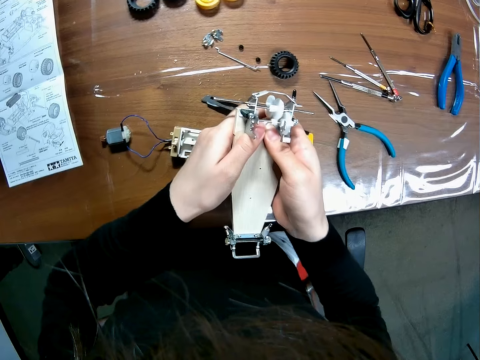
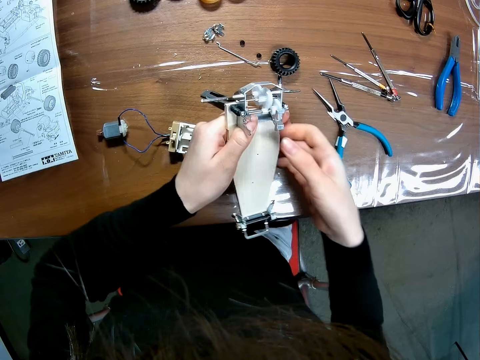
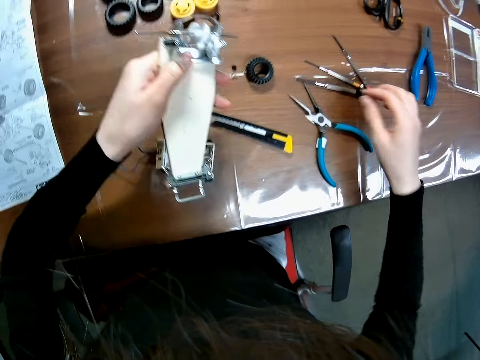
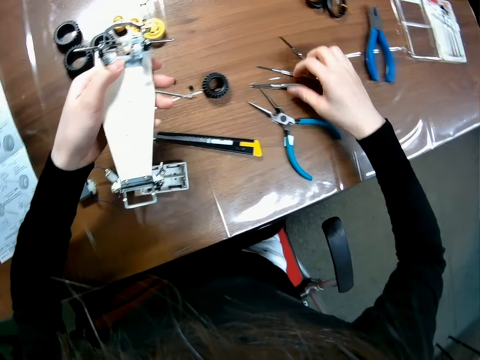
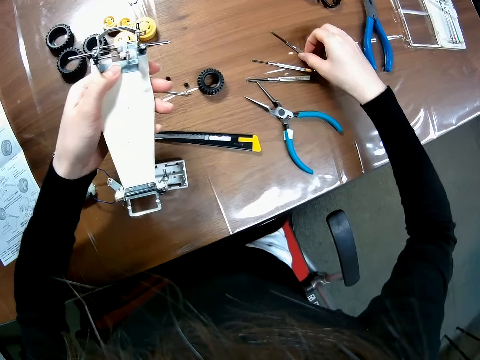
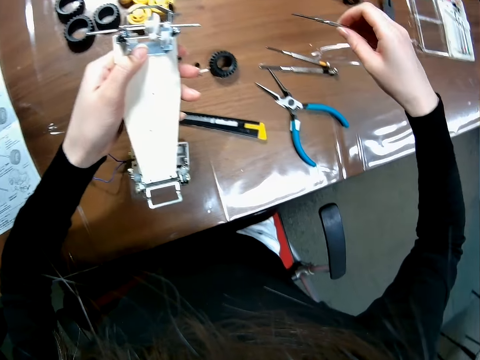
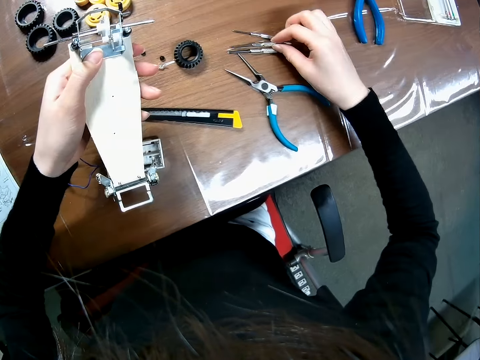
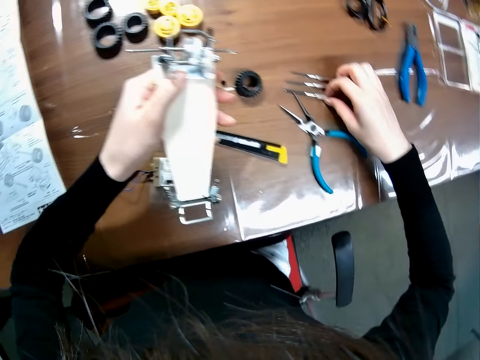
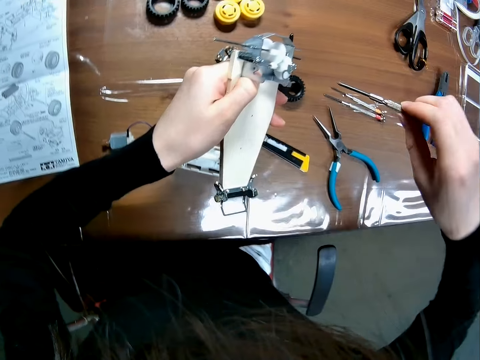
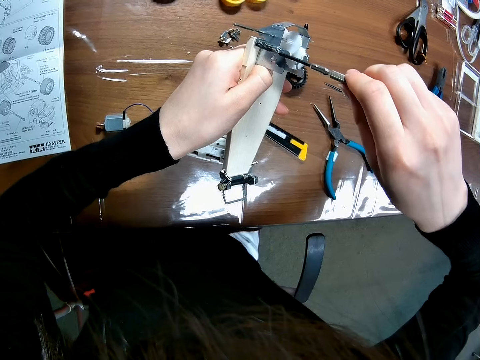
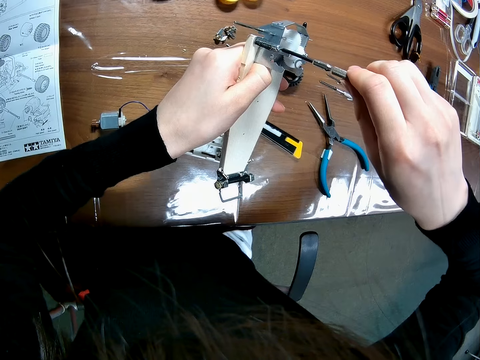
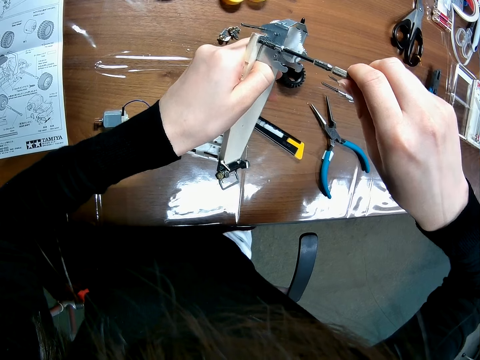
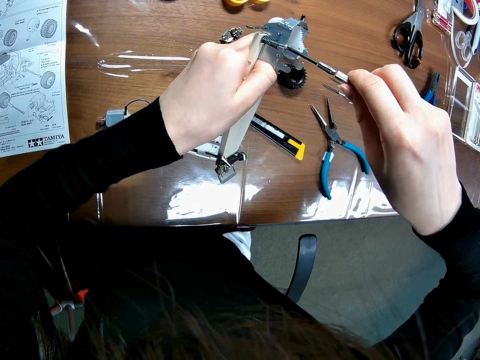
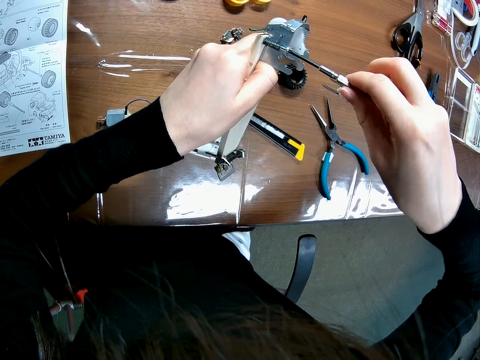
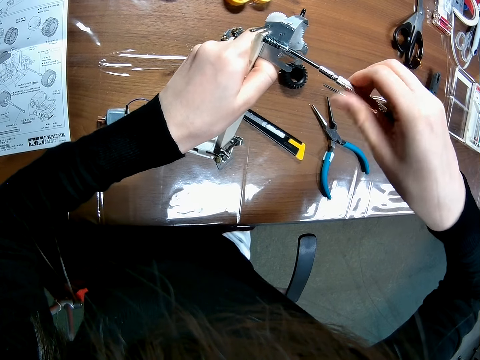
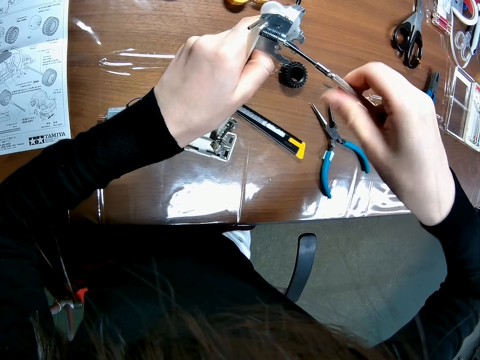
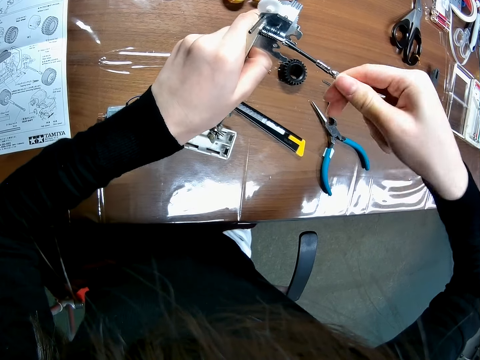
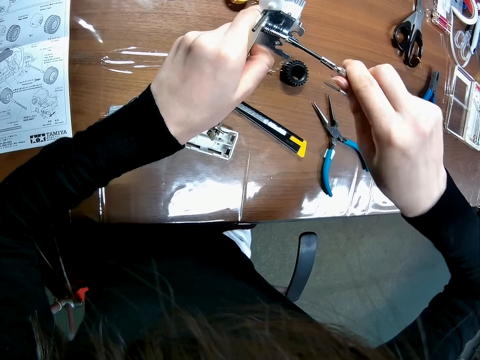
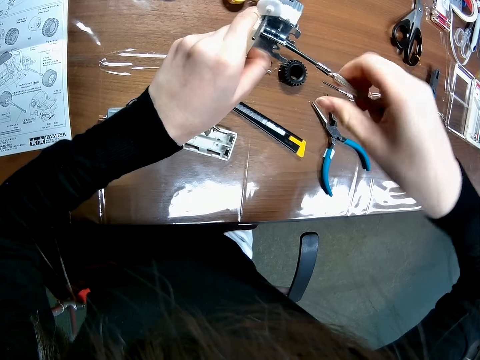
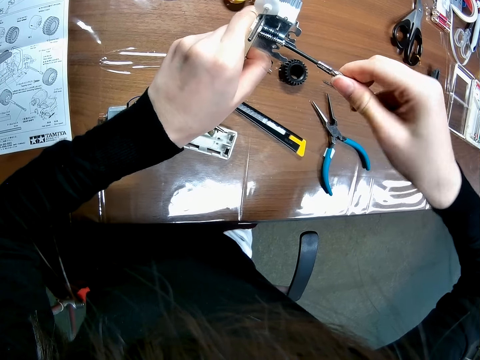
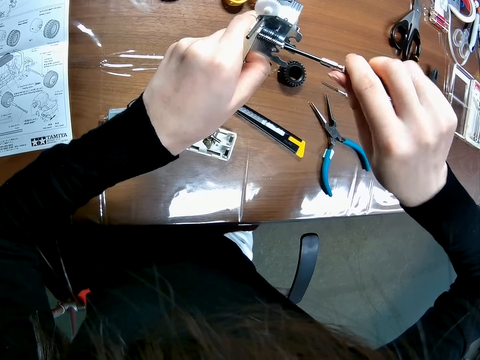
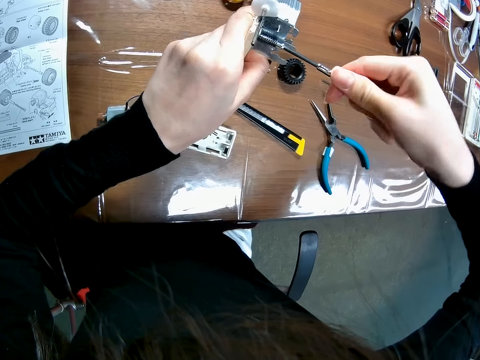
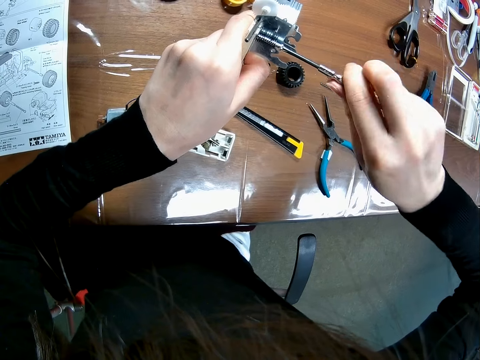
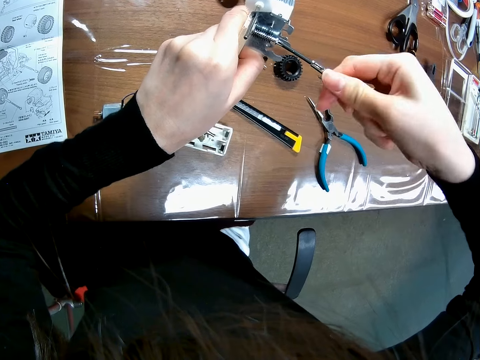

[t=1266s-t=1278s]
The camera wearer passes the frame of the toy car to his left hand. He picks up a screwdriver on the table with his right hand. He tightens the screw on the frame of the toy car with the screwdriver.

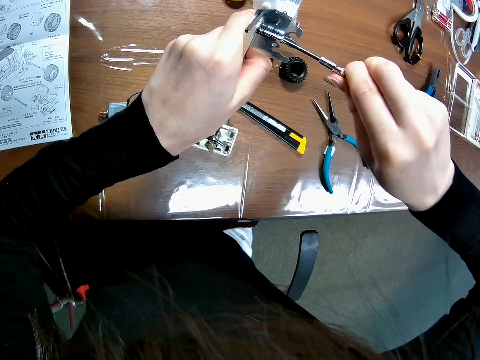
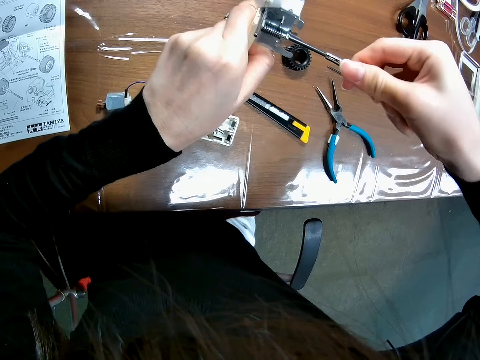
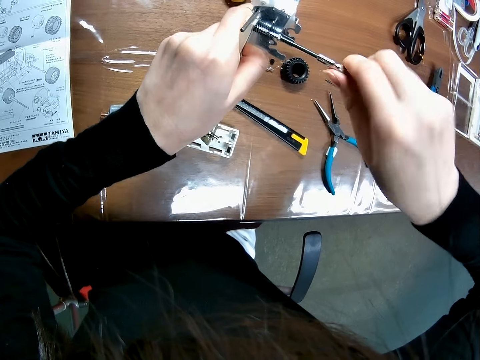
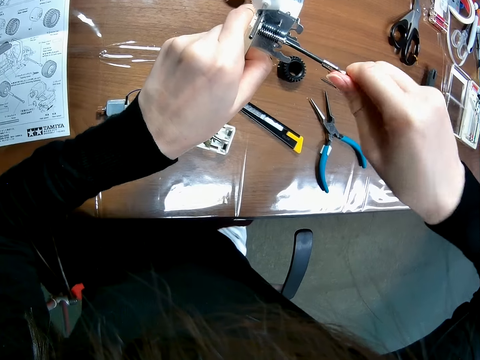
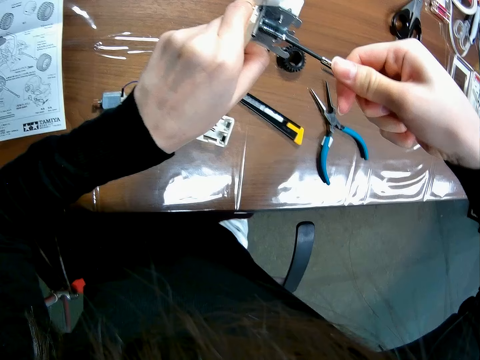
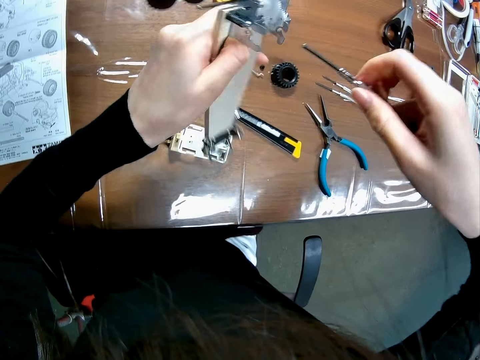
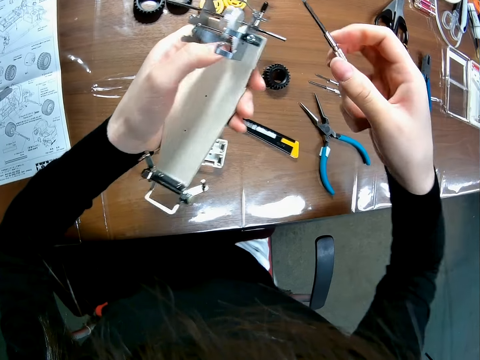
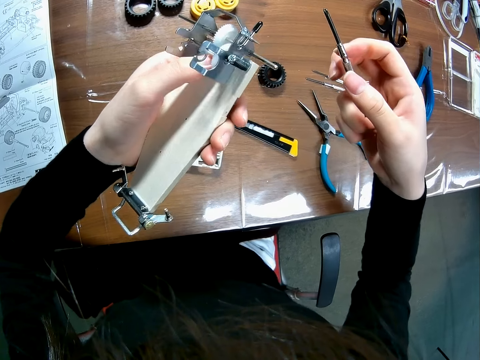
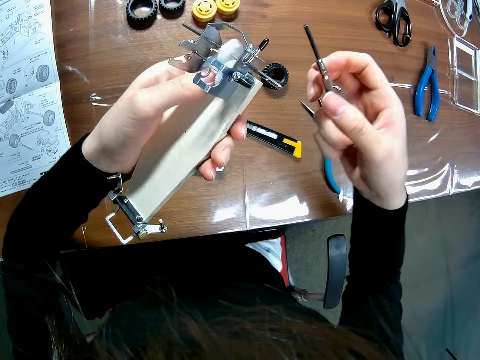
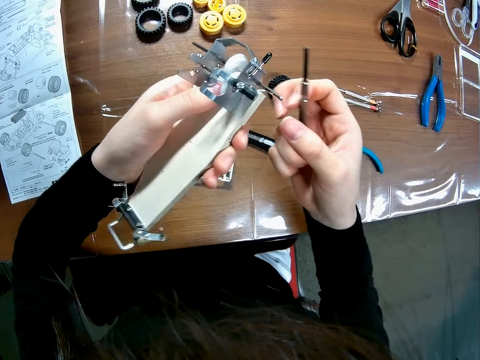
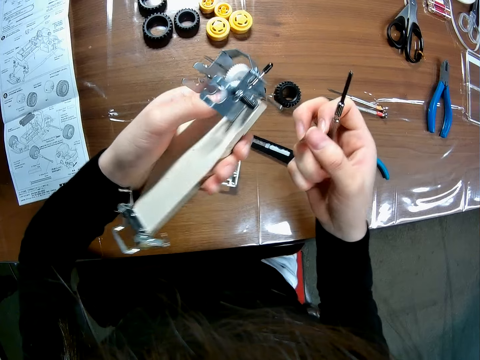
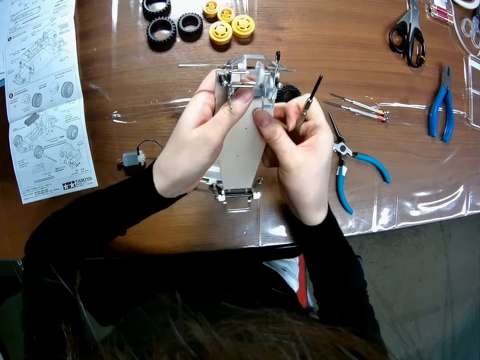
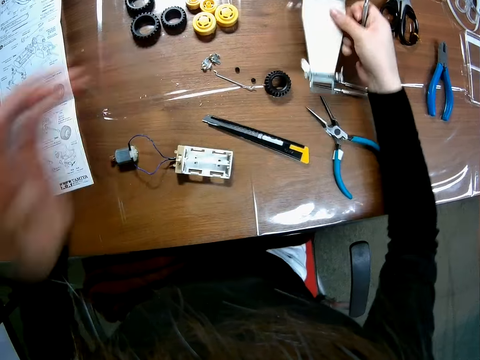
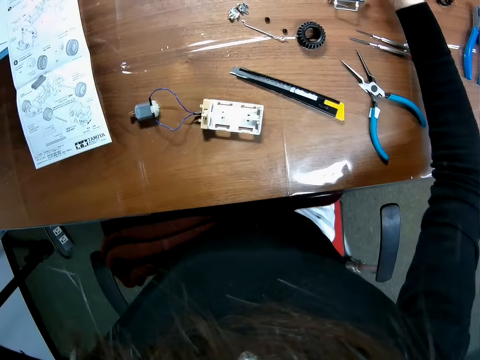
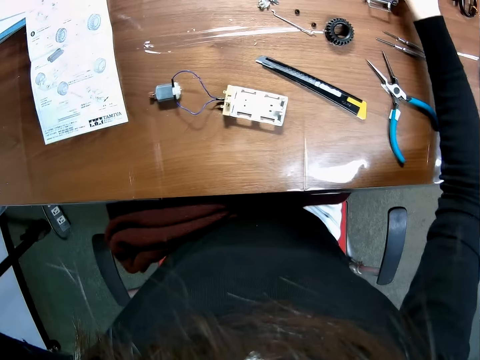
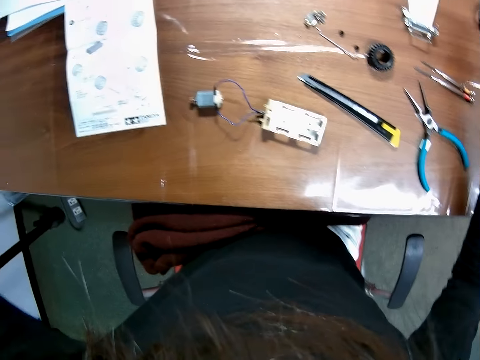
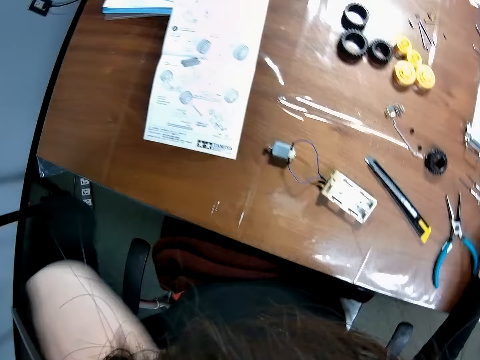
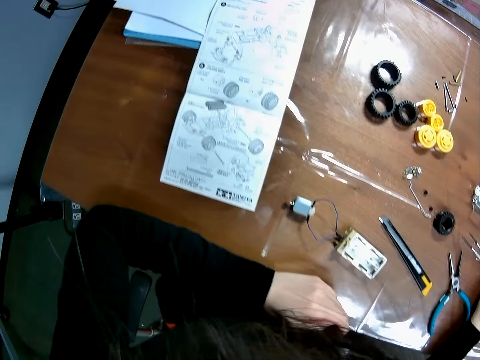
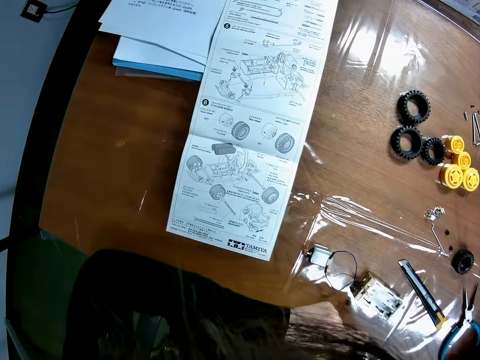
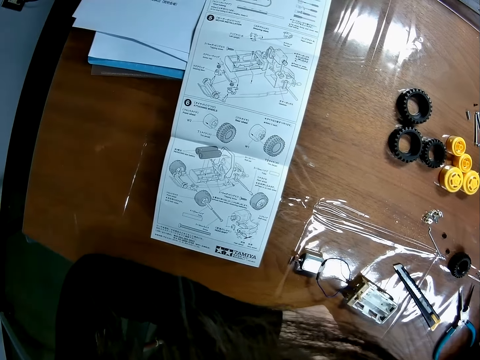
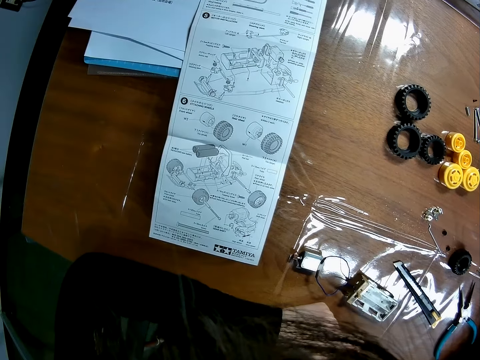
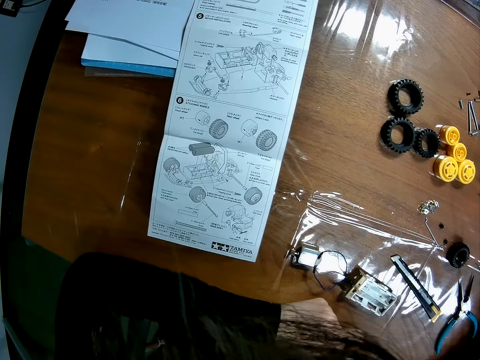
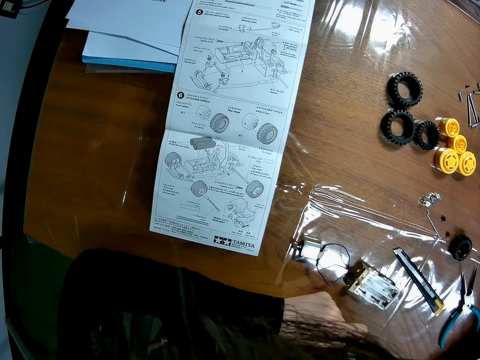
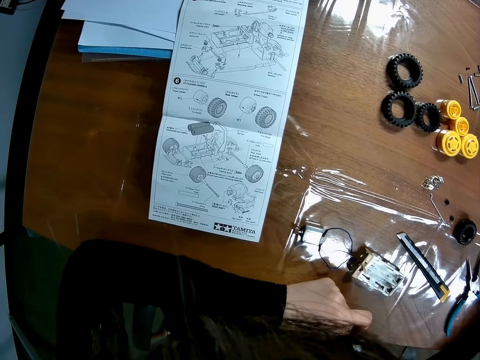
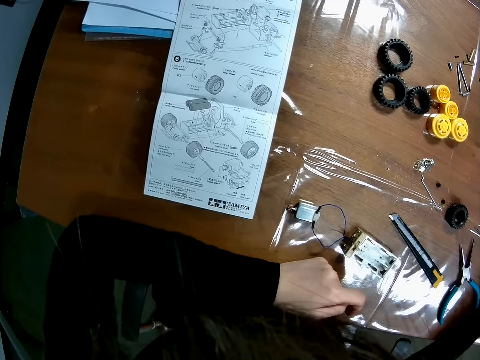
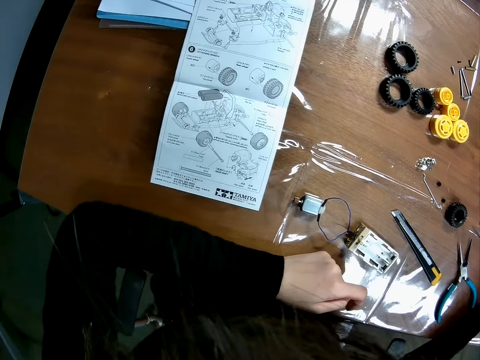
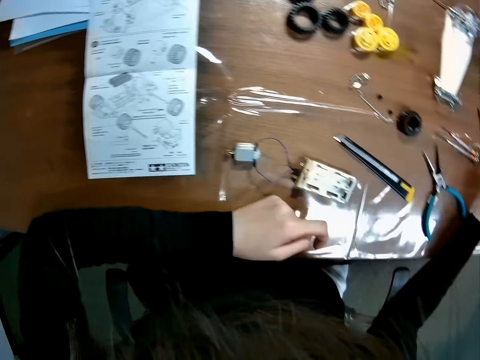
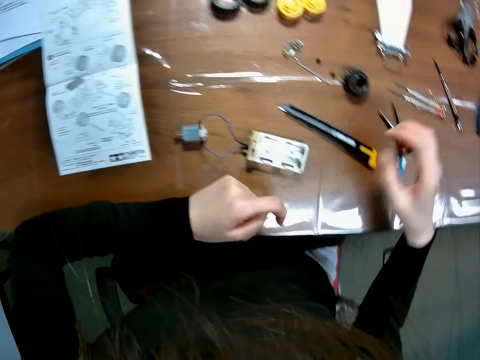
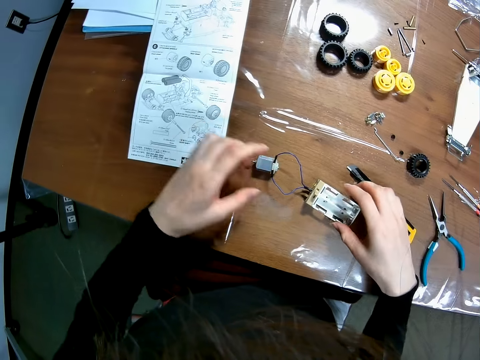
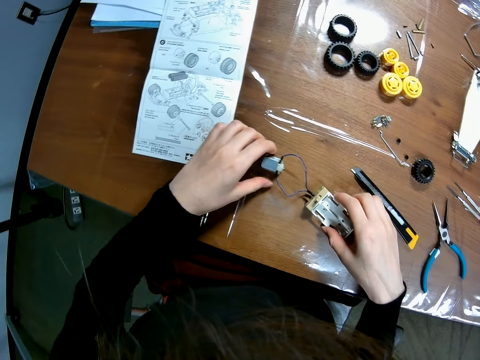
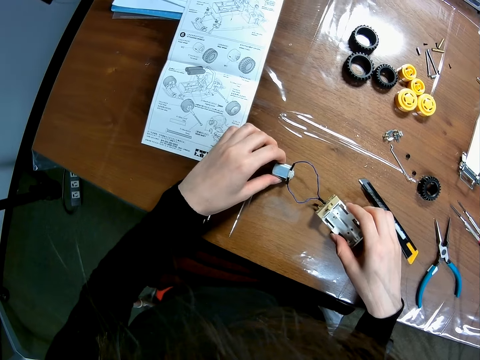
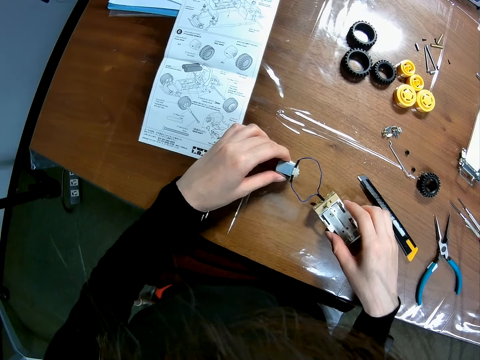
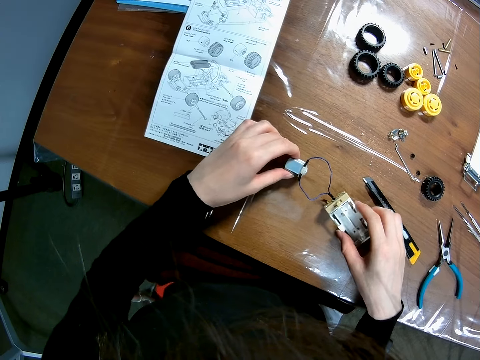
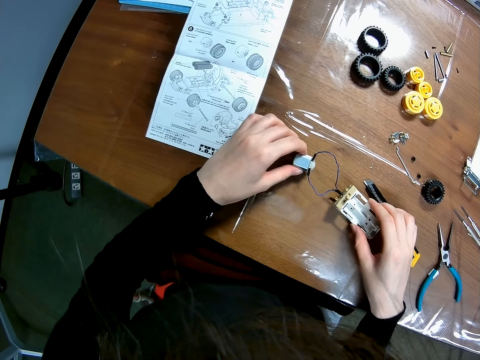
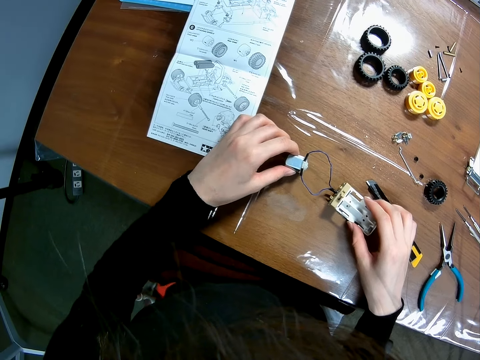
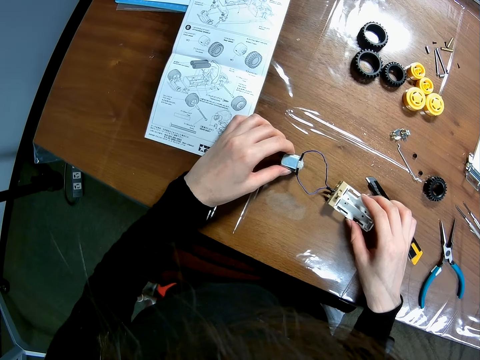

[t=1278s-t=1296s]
The camera wearer stares at the toy car body or frame. He passes the frame of the toy car to his right hand. He puts the frame of the toy car on the table. He puts his left arm on the table. He reads the manual. He picks up something from the table. He holds the battery case on the table with his right hand. He holds the electric motor on the table with his left hand. He adjusts the electric motor and battery case on the table with his hands.
